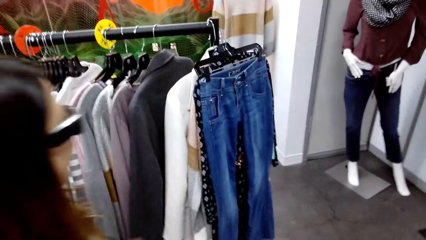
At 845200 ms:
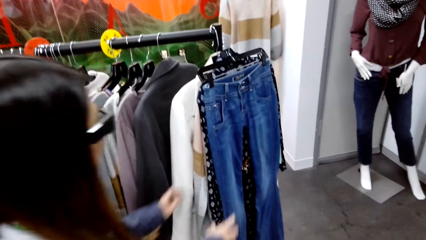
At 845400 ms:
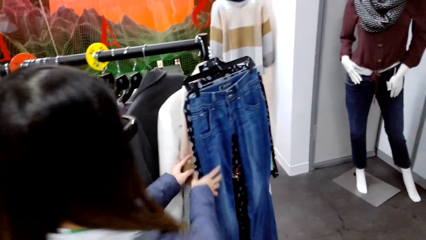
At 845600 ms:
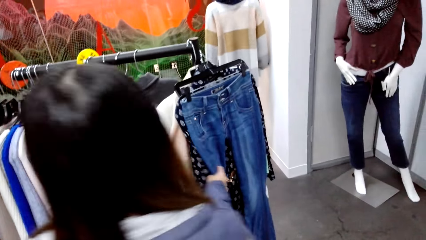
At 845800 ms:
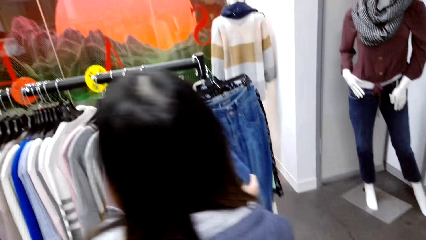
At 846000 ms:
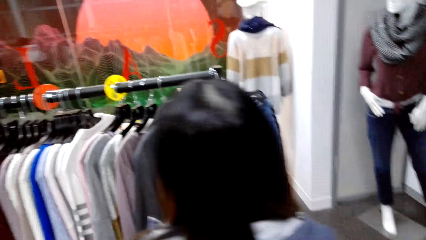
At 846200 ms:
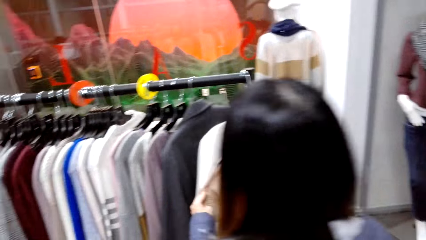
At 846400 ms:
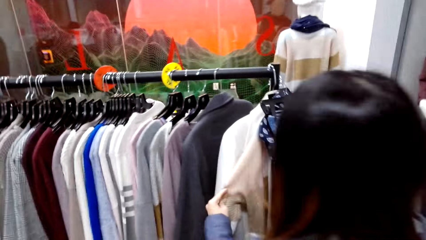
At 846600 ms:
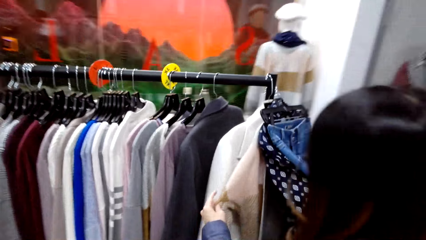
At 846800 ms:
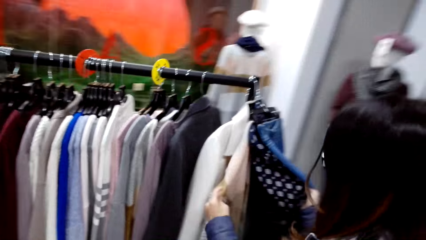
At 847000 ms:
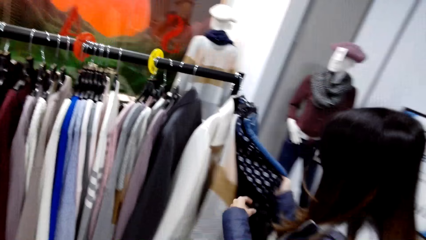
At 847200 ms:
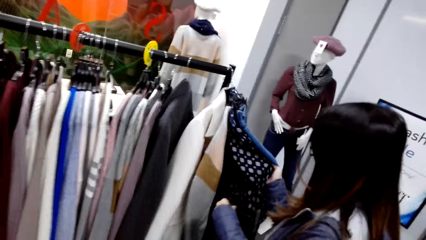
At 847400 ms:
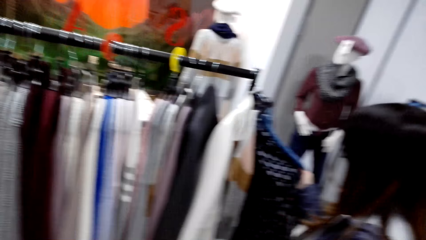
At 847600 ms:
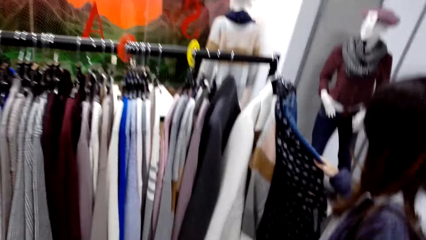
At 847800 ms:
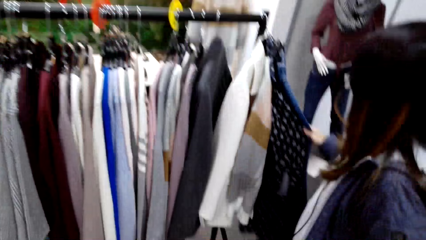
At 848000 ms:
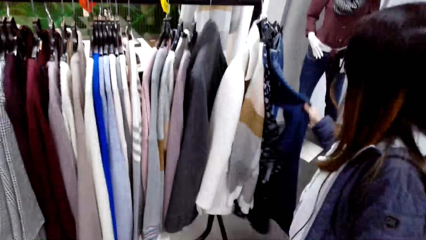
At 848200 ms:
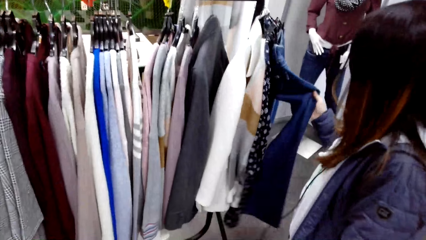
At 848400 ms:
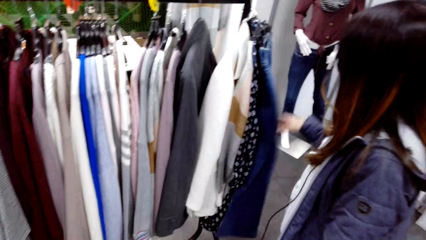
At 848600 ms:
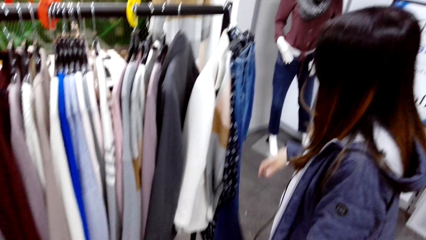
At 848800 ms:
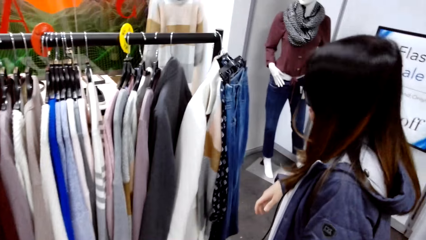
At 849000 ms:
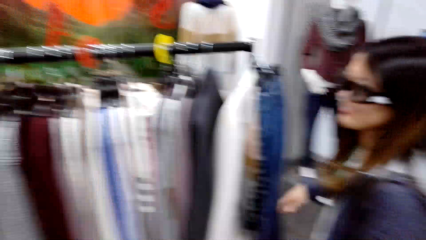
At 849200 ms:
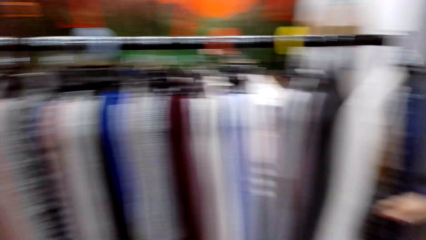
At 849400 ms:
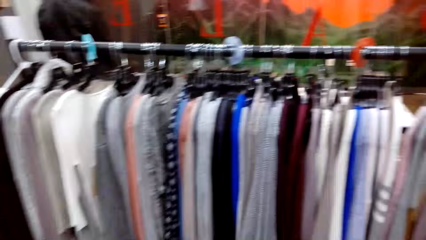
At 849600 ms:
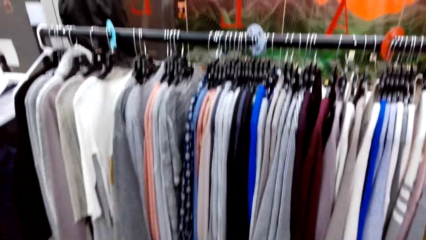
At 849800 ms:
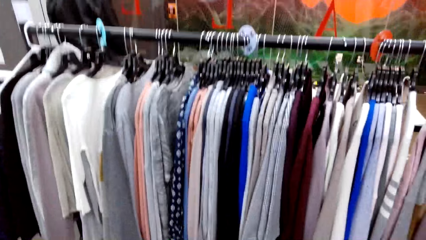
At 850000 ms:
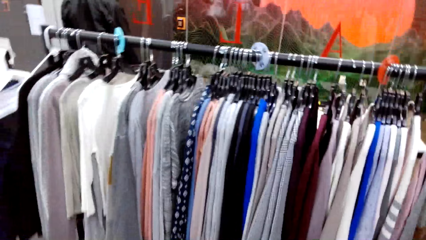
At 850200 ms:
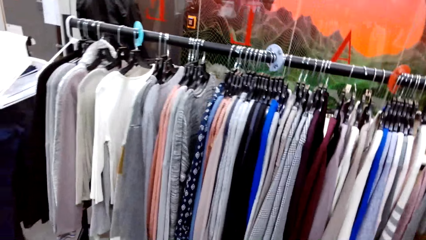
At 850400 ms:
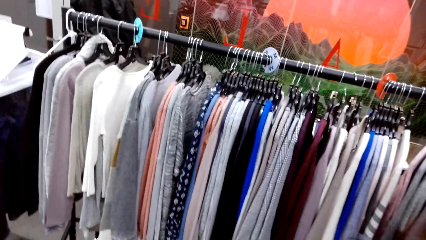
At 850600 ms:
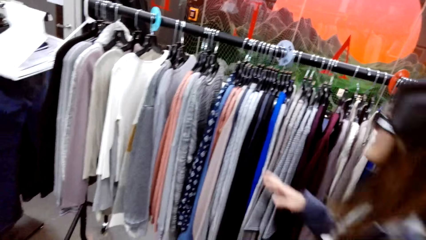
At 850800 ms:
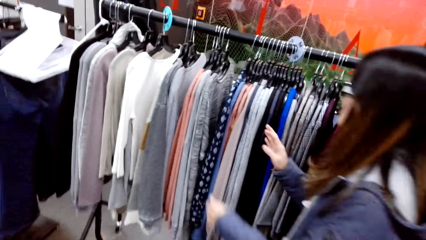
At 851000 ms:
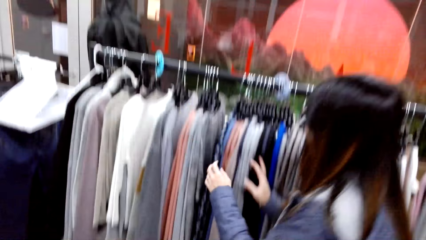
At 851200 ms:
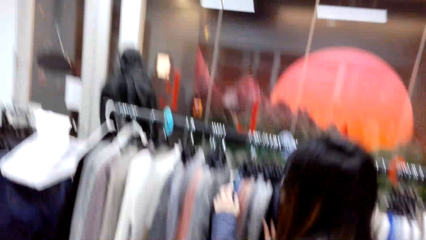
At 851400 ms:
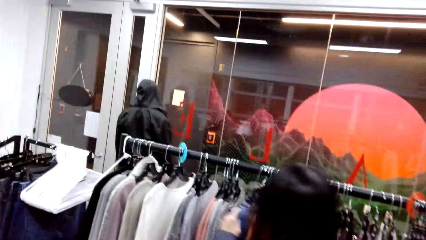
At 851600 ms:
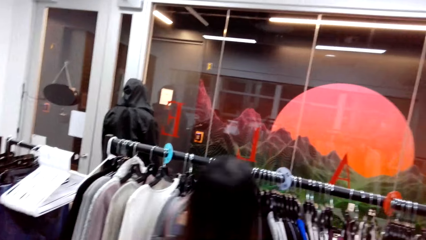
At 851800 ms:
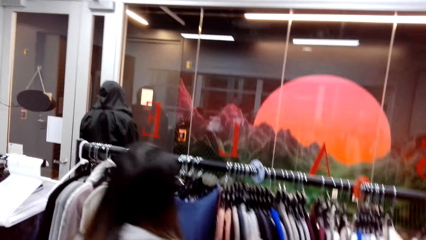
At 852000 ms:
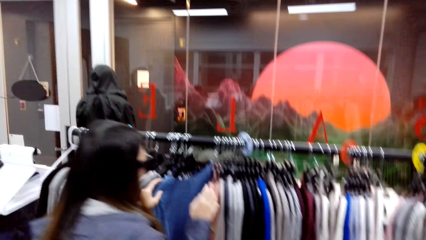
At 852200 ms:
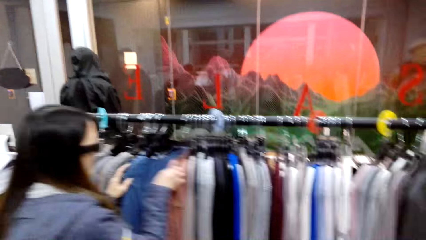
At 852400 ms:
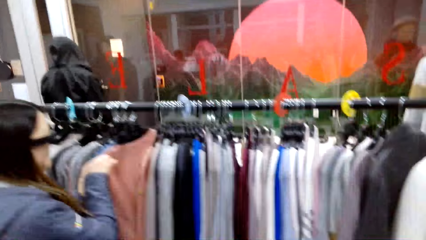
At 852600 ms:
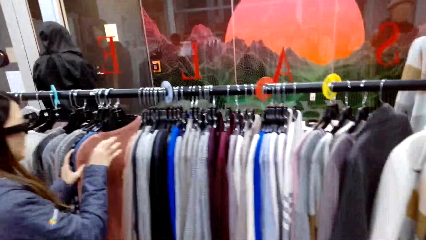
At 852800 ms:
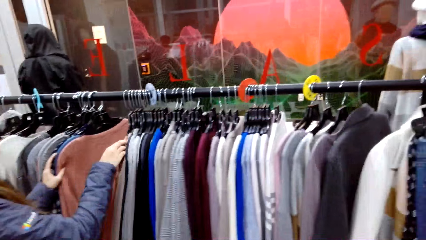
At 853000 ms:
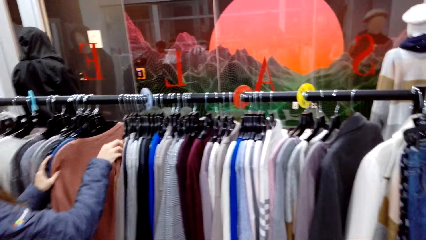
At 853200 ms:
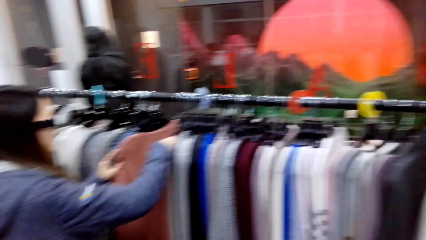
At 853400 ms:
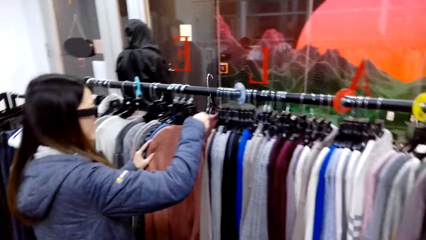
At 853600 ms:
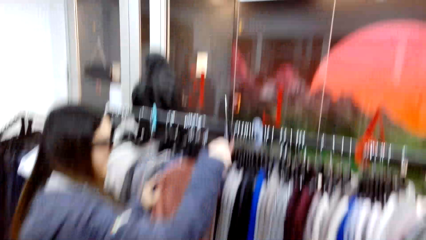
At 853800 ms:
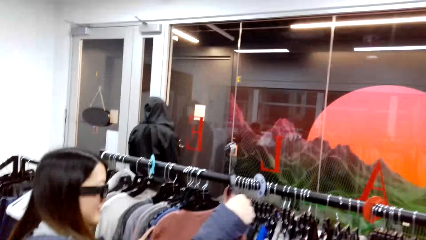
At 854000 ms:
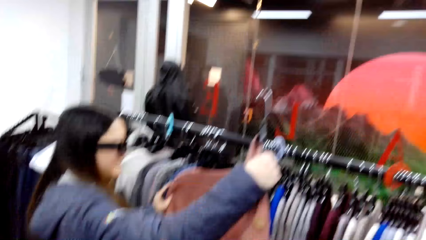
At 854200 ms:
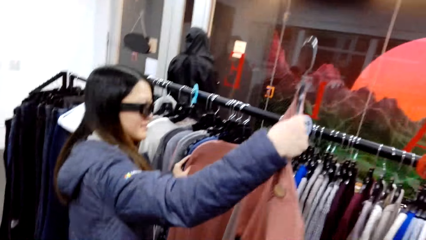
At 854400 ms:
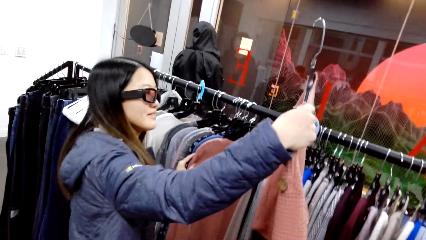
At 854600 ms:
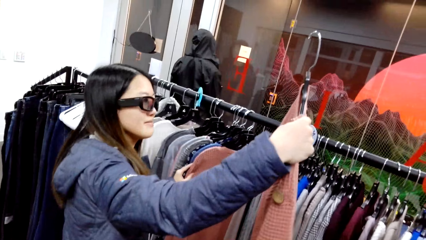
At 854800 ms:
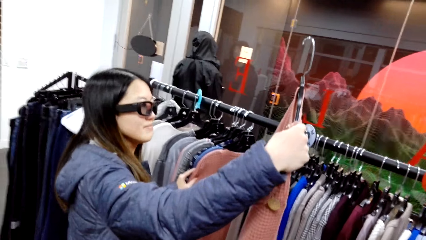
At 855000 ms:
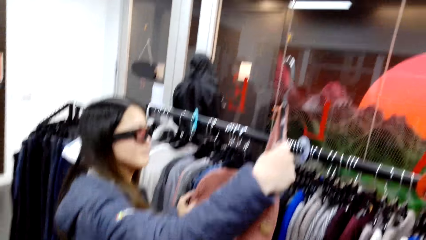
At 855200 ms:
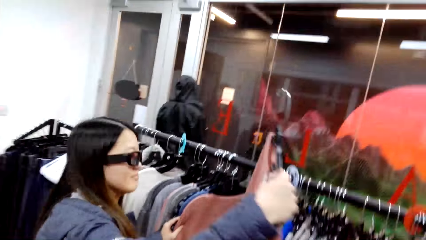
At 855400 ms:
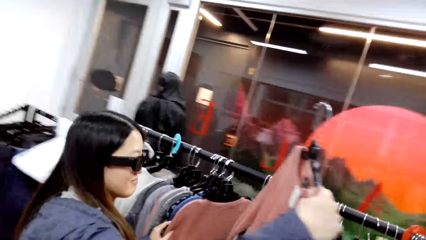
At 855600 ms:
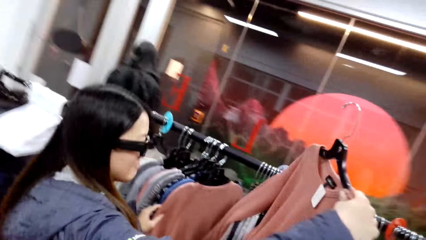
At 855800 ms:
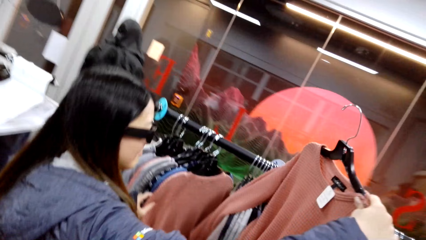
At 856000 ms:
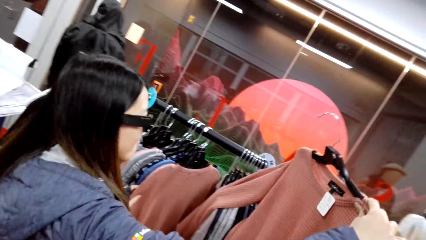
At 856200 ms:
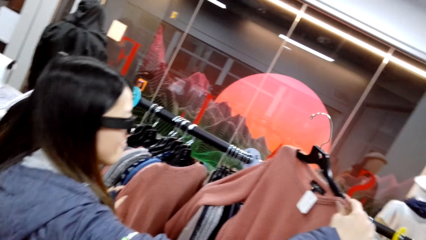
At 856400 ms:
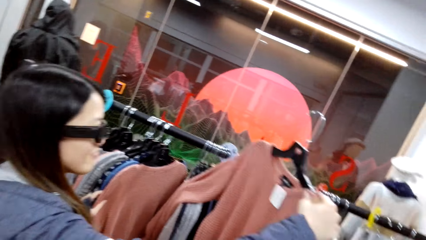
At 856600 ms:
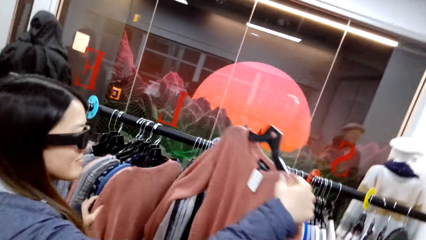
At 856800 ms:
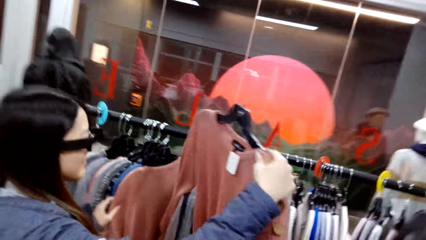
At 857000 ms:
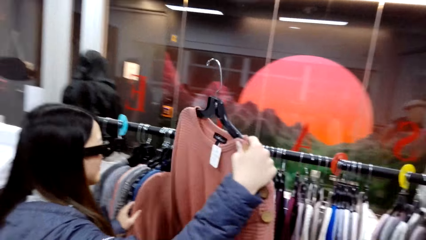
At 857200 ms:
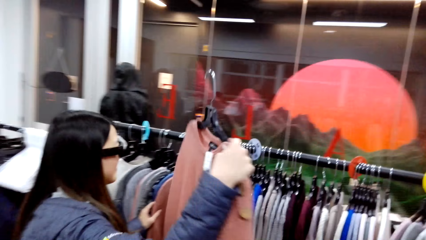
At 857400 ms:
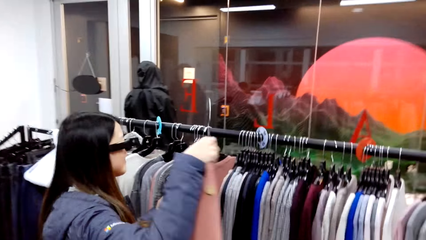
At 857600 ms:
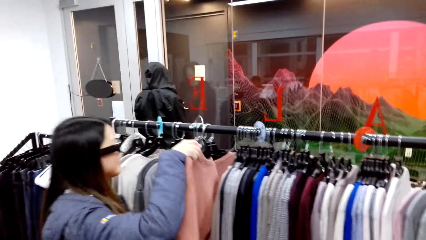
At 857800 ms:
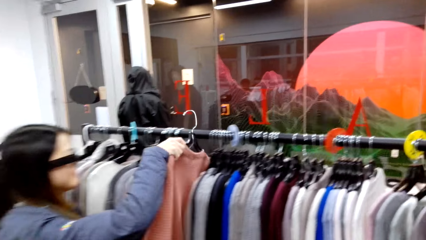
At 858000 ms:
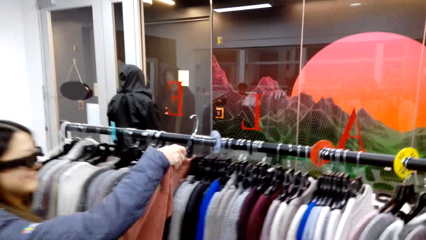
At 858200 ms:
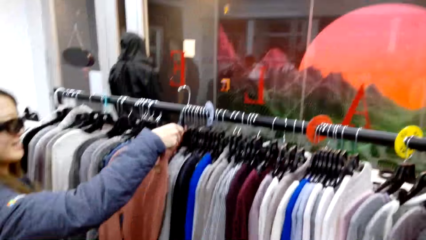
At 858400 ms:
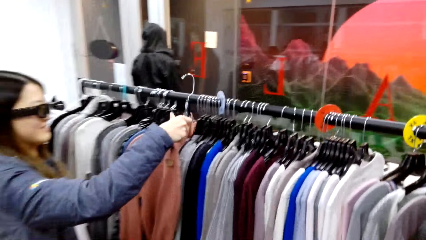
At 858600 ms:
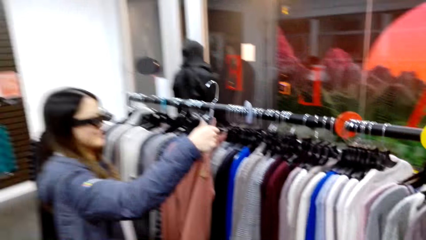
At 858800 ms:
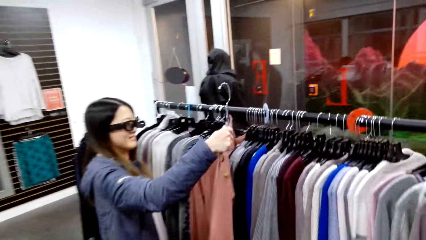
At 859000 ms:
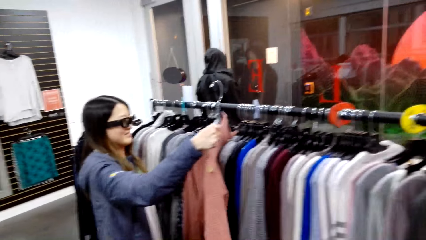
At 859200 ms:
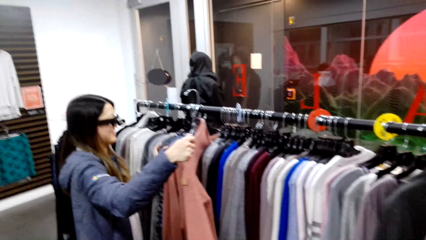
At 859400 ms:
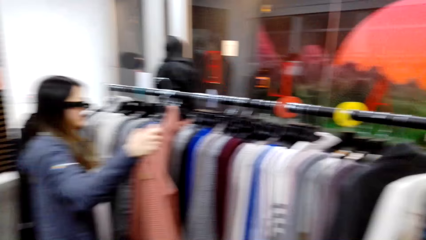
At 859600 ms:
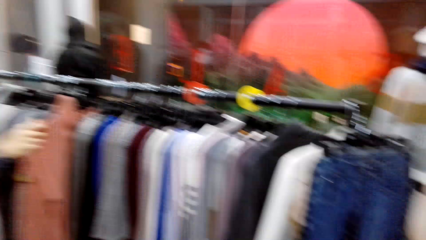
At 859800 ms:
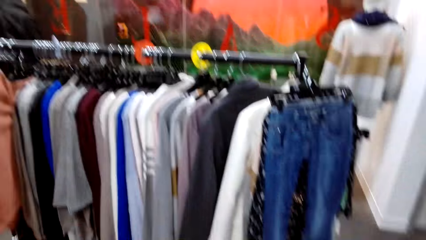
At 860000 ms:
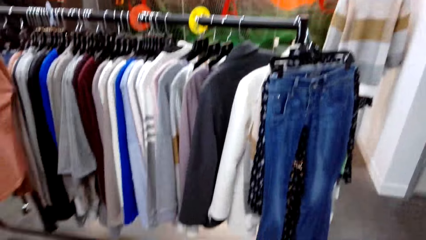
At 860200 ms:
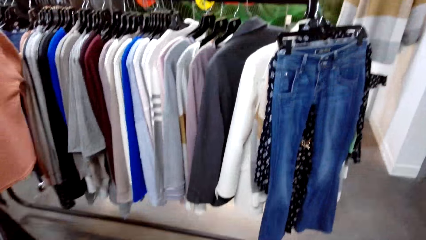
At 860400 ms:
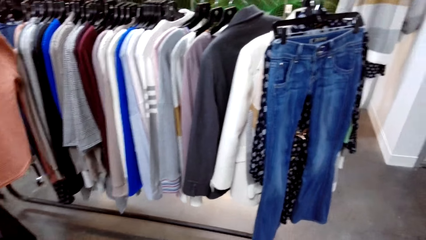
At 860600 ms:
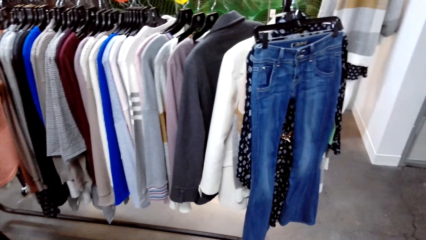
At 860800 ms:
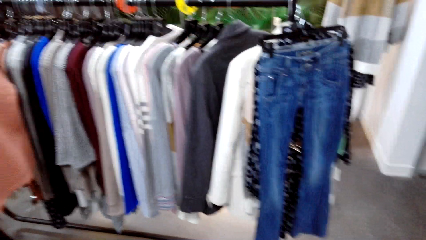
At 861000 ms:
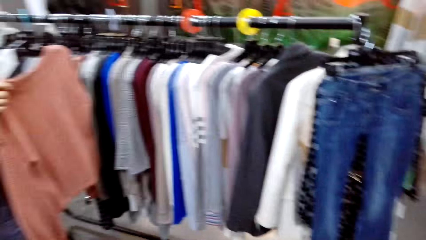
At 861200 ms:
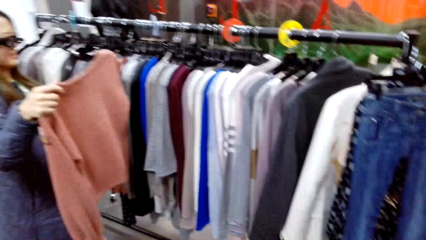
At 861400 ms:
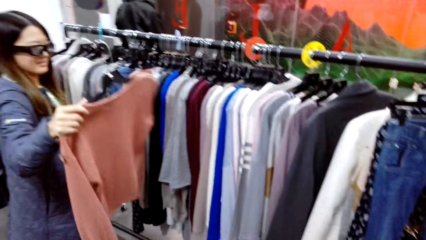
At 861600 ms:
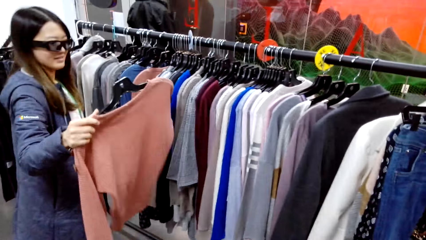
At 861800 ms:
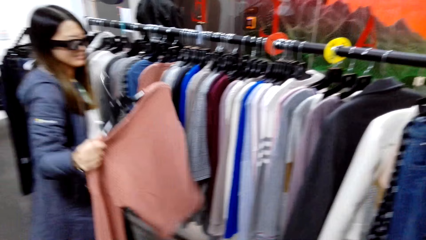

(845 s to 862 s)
A woman moves the cloth on the hanger. The woman unhangs the top on the hanger.
